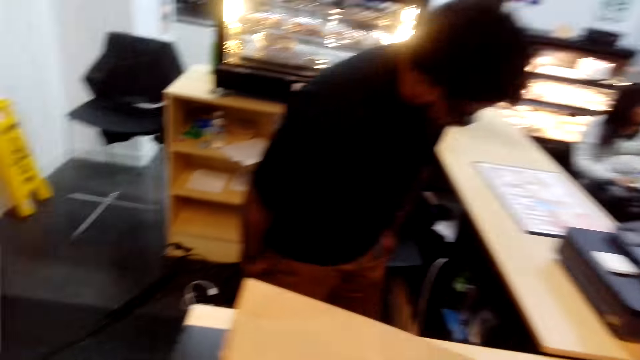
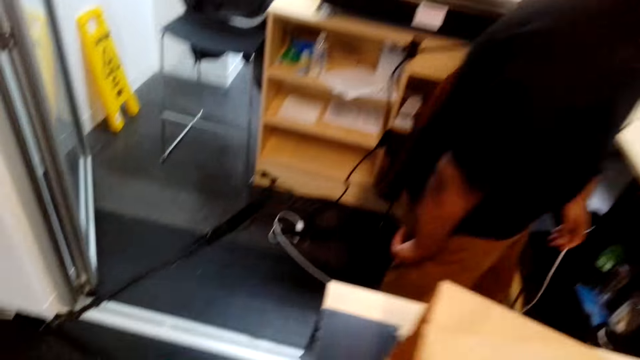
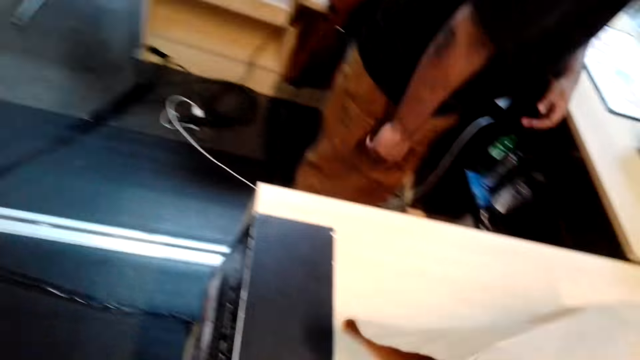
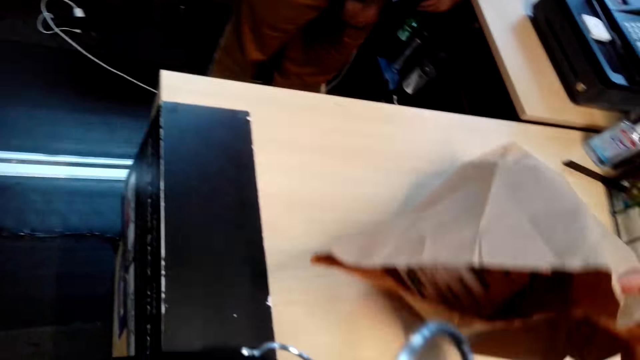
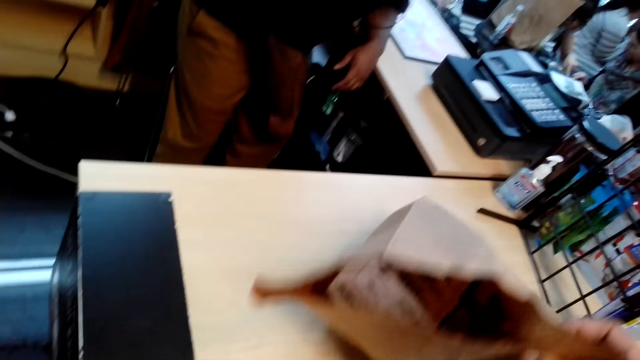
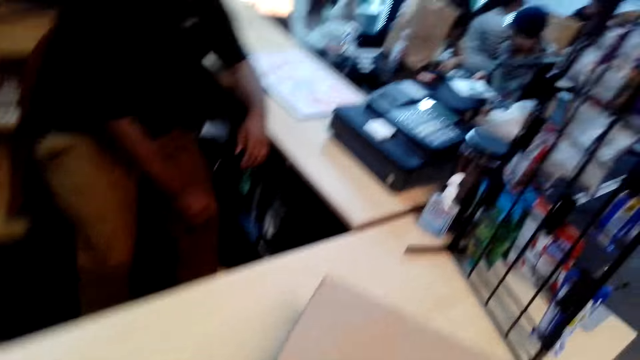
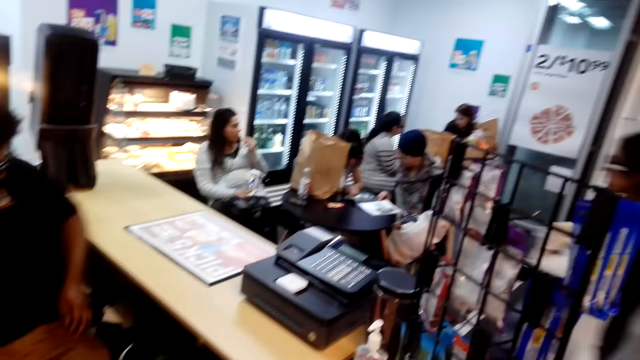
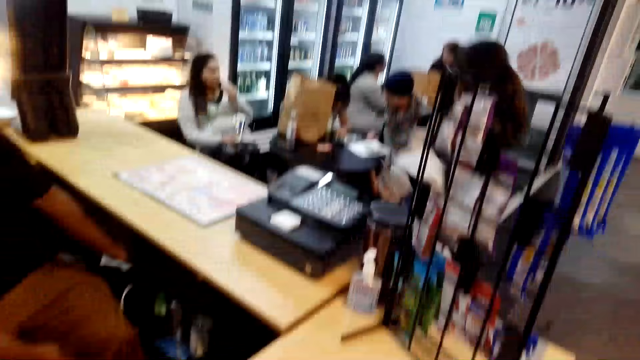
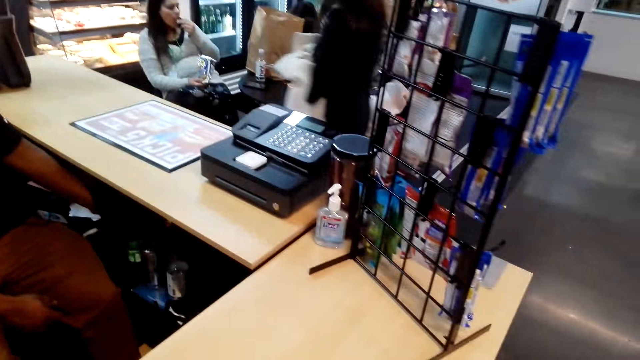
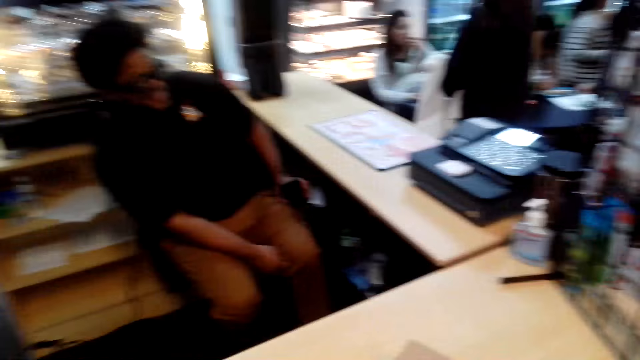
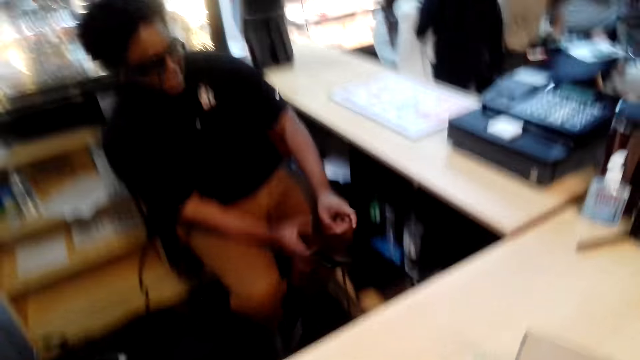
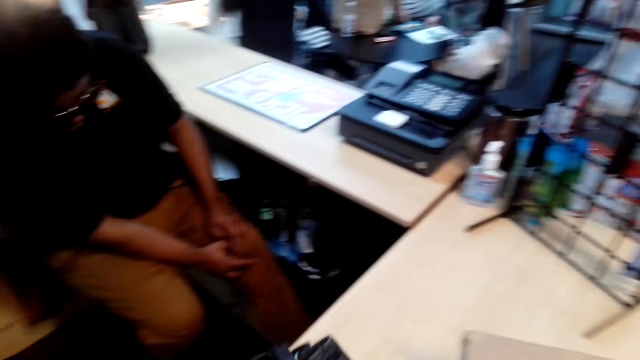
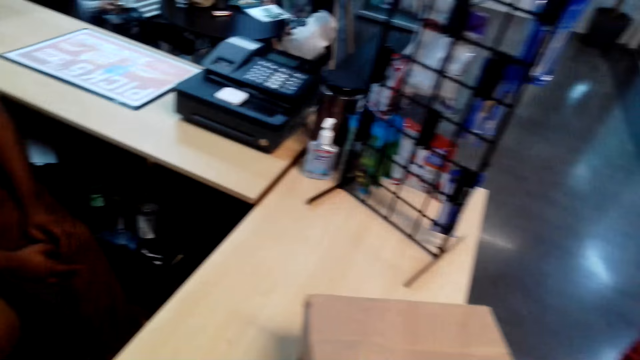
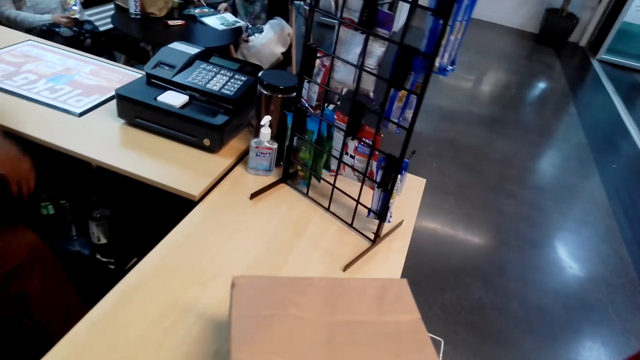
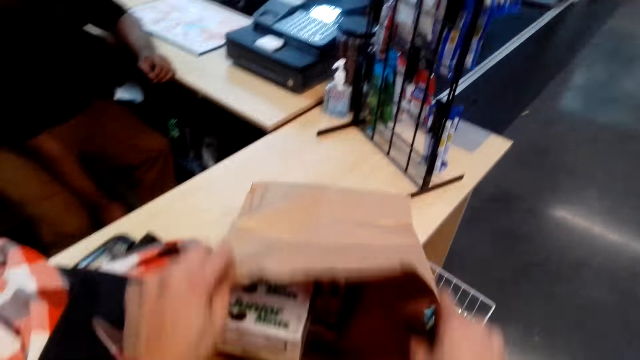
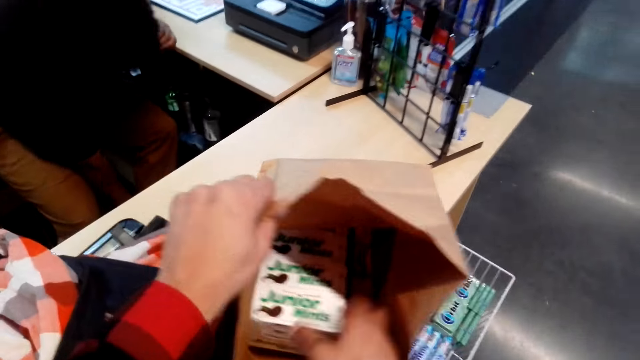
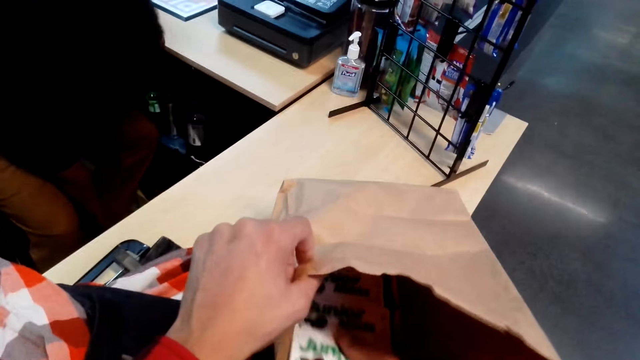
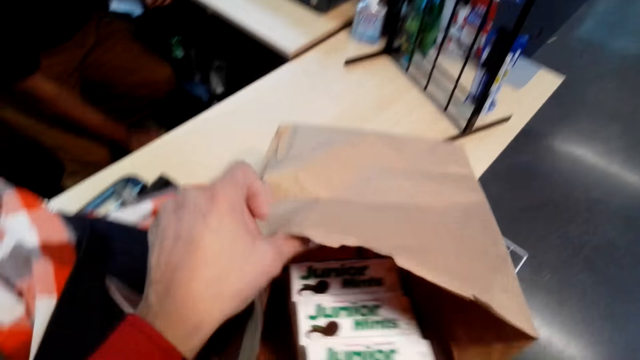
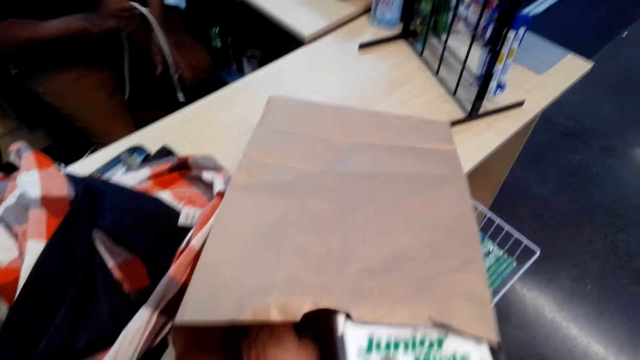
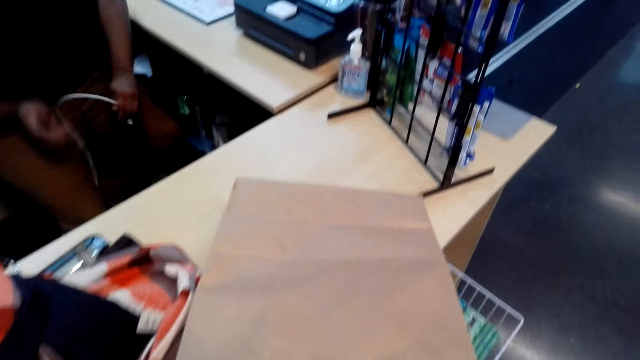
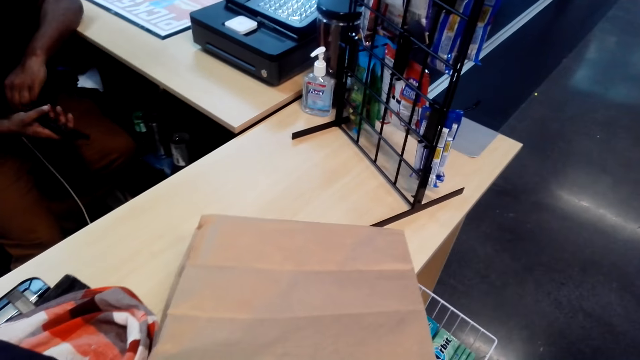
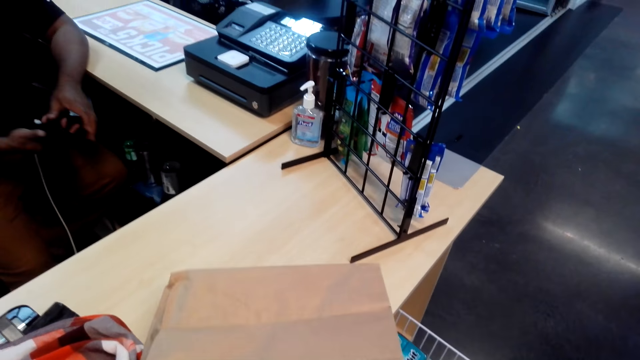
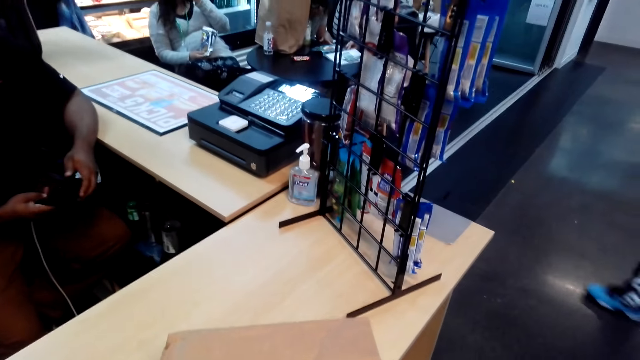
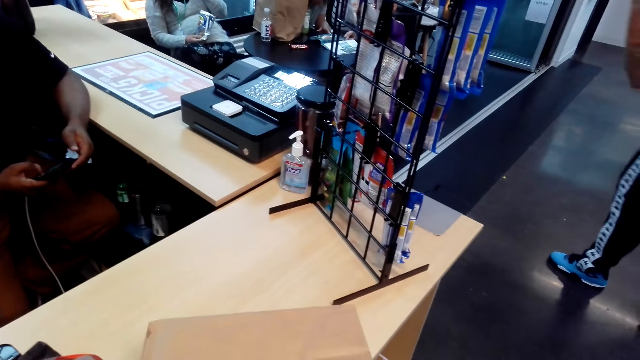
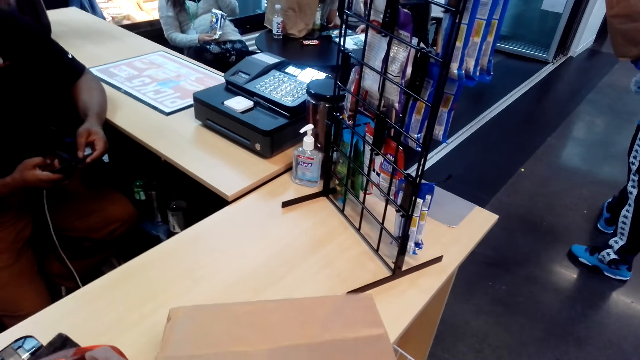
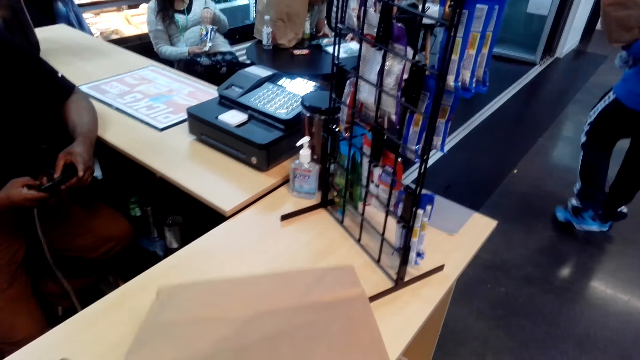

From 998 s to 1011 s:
The camera wearer picks up a packet from the table. They stare inside the packet. They pick a box of sweets from the packet.

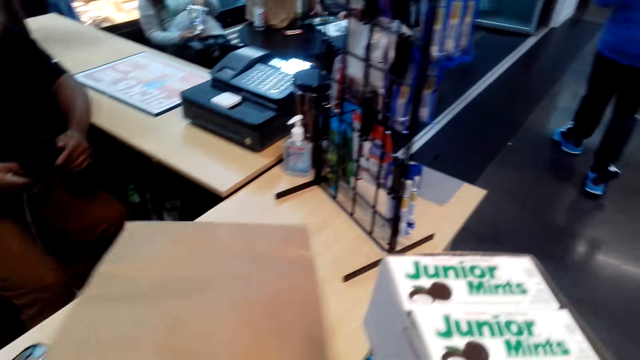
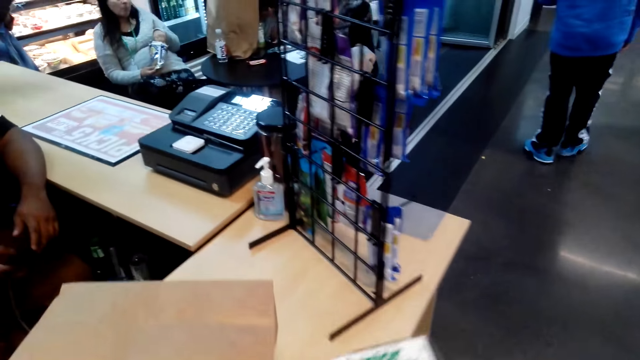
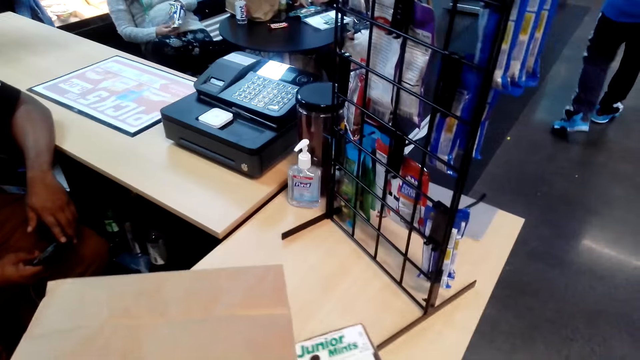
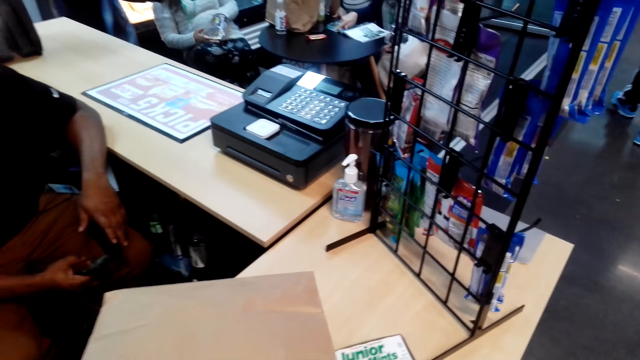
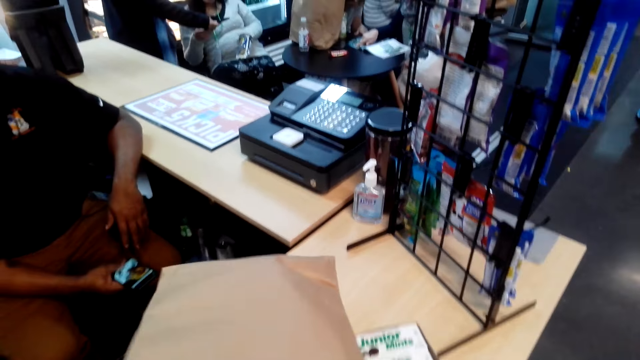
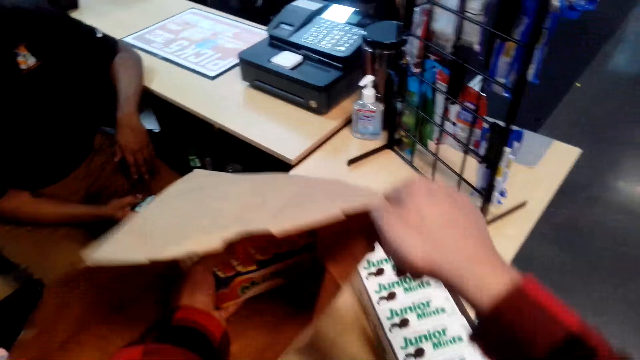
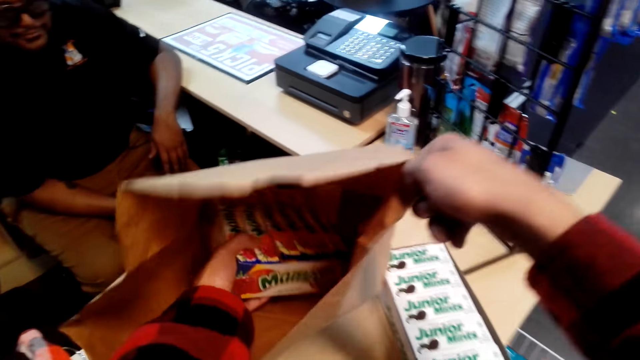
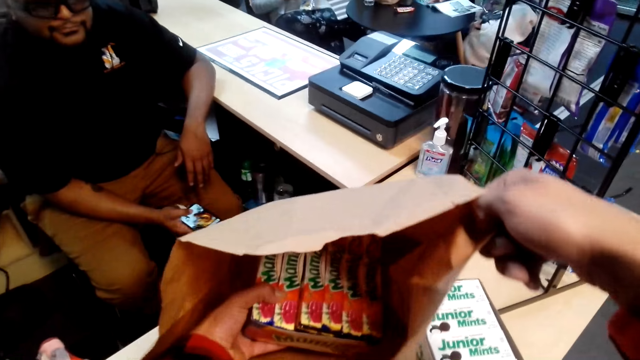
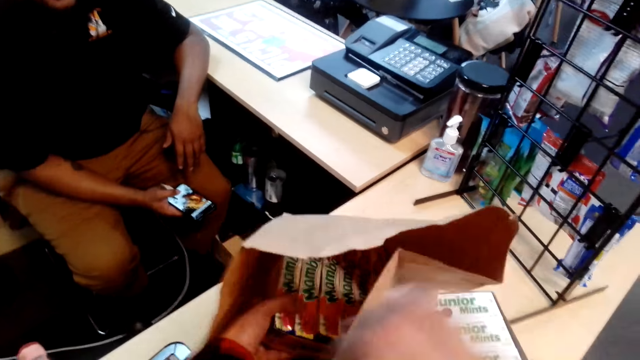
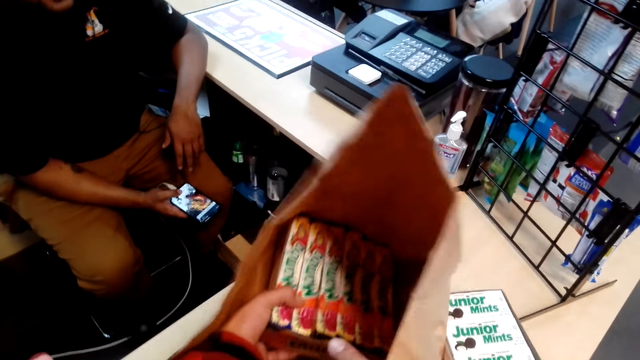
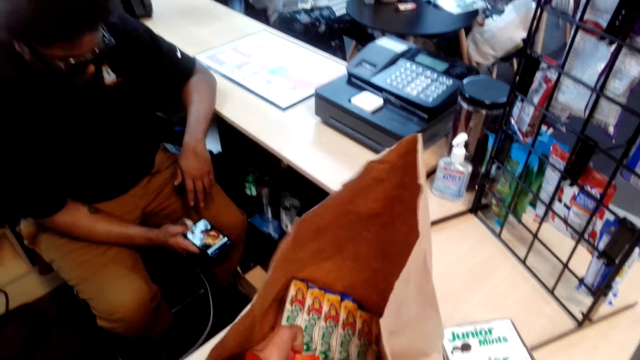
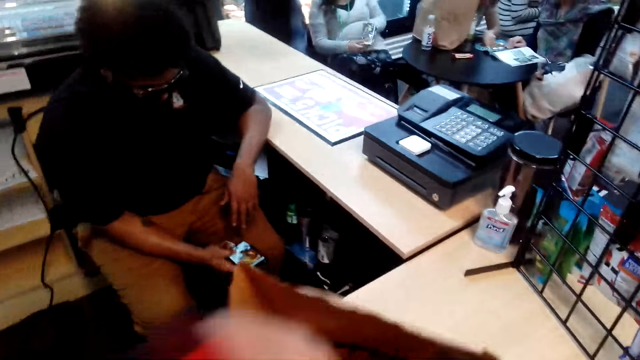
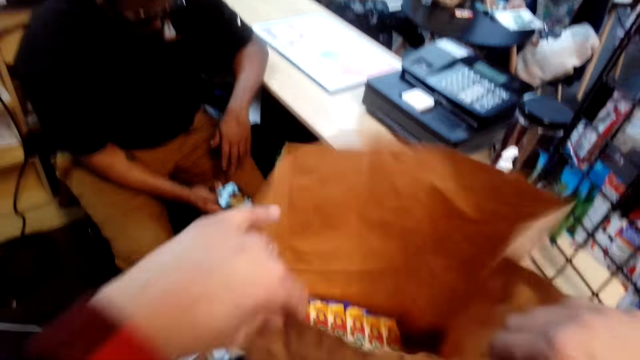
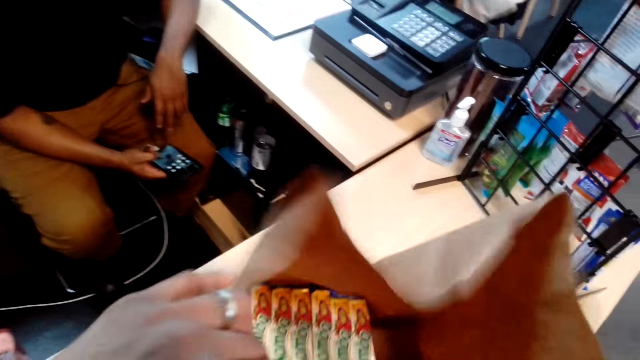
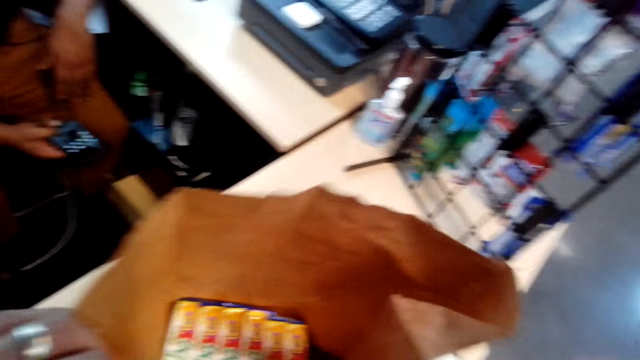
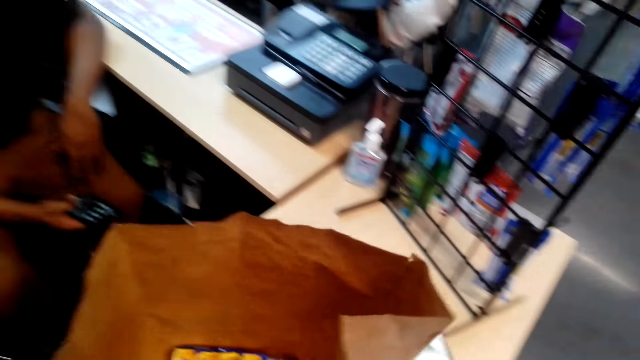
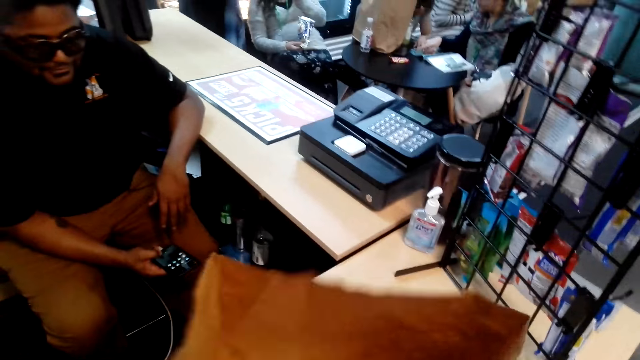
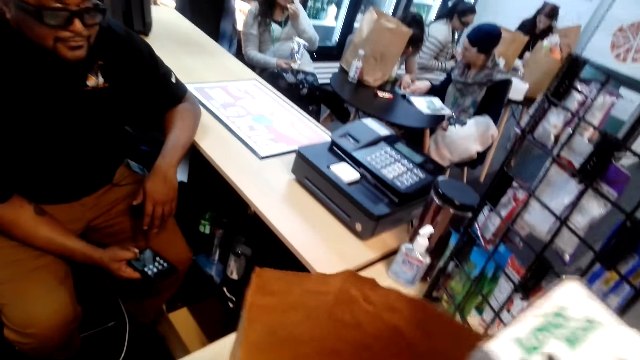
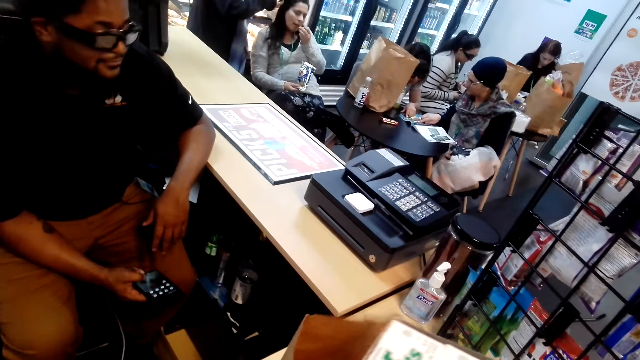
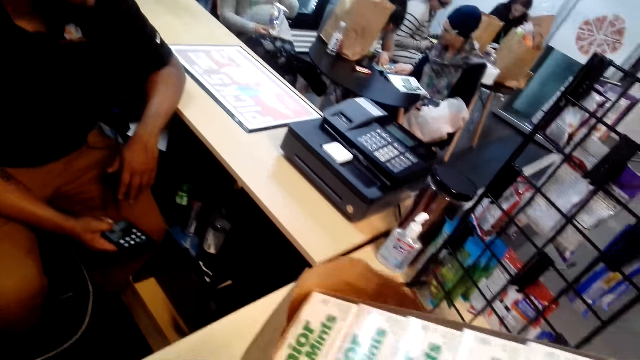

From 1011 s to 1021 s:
The camera wearer puts the box on the table. They pick up the small boxes from the packet. They put the box in the packet.
